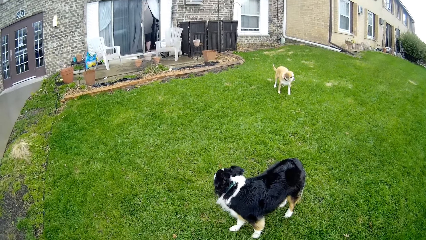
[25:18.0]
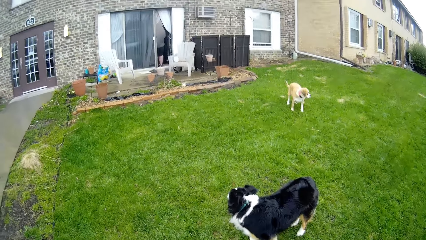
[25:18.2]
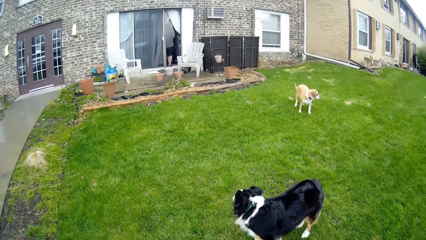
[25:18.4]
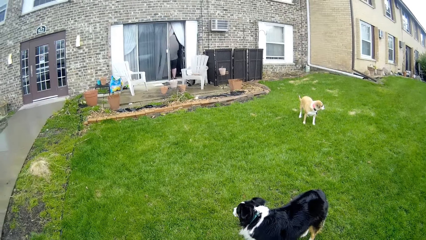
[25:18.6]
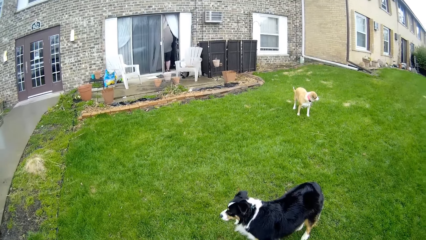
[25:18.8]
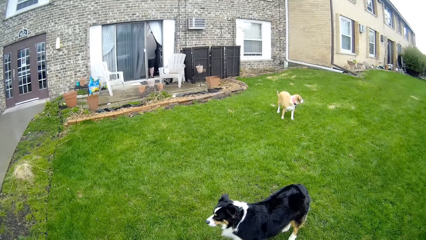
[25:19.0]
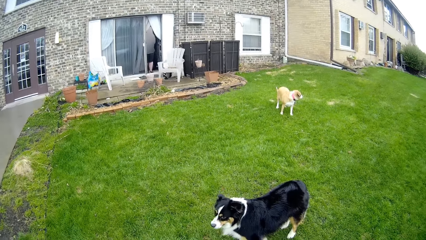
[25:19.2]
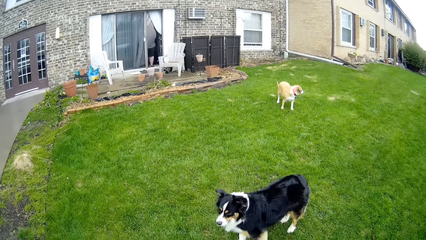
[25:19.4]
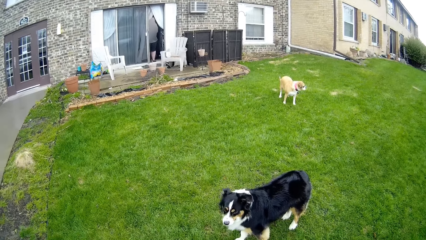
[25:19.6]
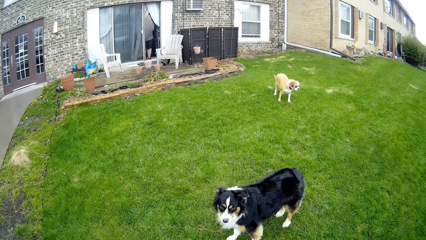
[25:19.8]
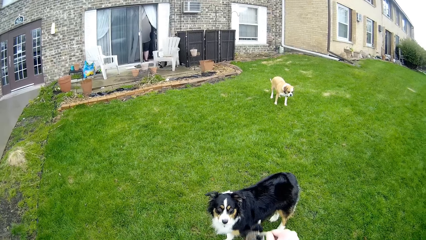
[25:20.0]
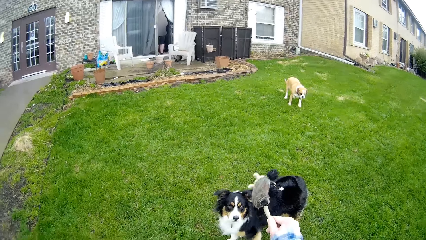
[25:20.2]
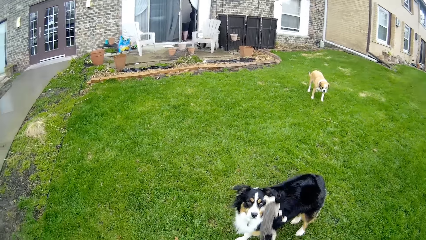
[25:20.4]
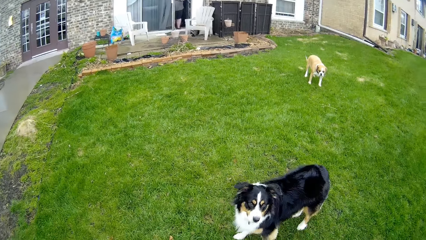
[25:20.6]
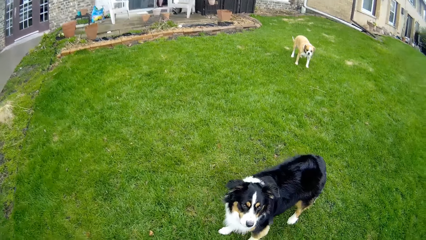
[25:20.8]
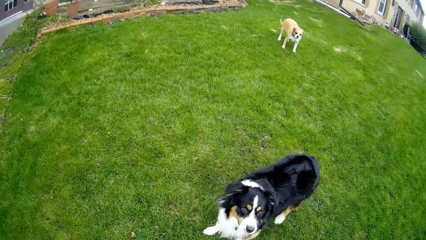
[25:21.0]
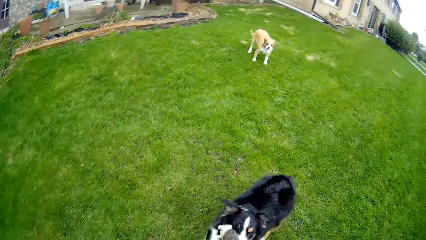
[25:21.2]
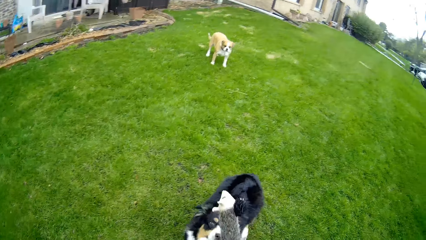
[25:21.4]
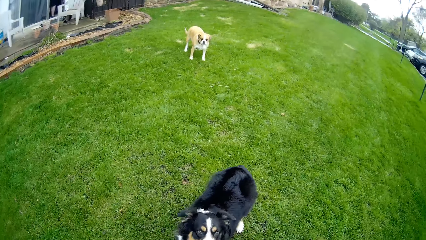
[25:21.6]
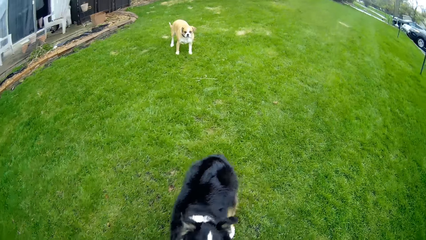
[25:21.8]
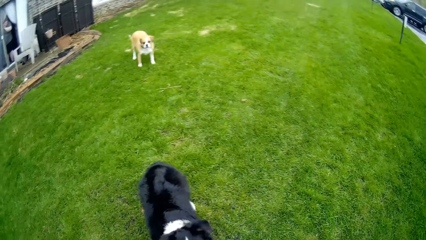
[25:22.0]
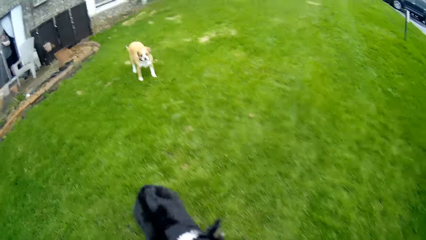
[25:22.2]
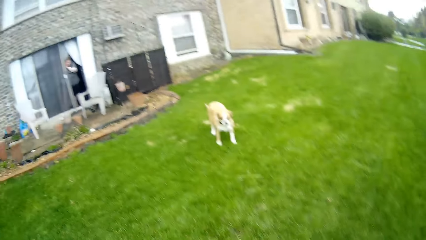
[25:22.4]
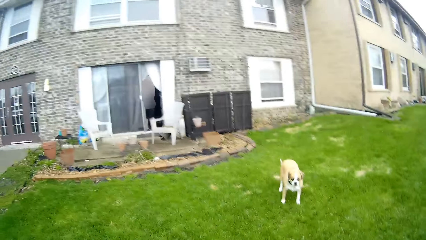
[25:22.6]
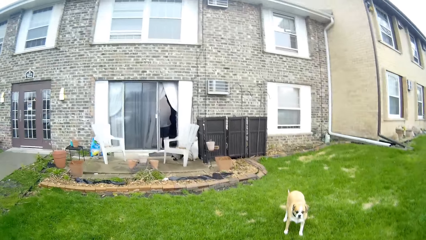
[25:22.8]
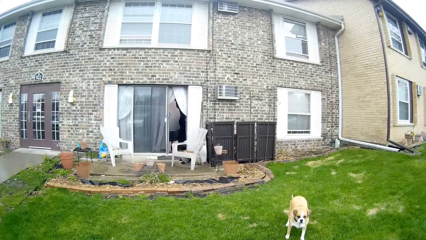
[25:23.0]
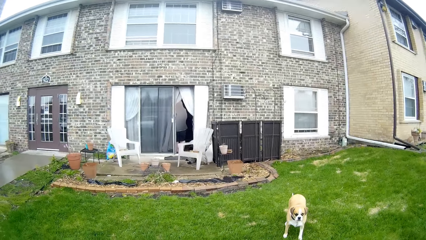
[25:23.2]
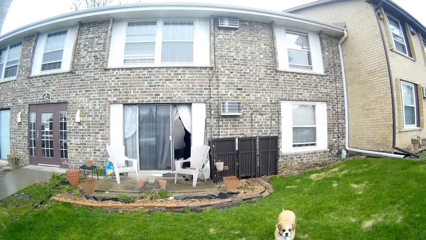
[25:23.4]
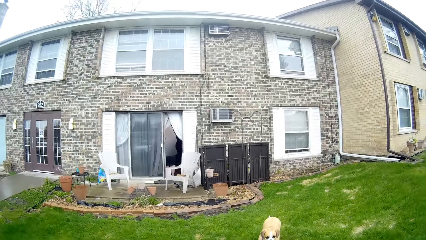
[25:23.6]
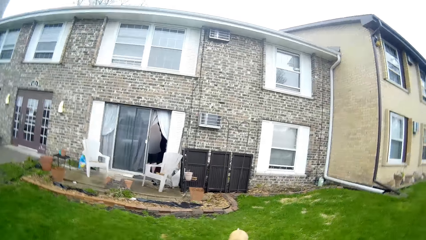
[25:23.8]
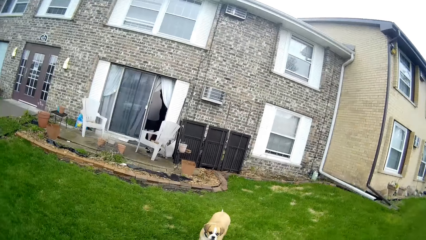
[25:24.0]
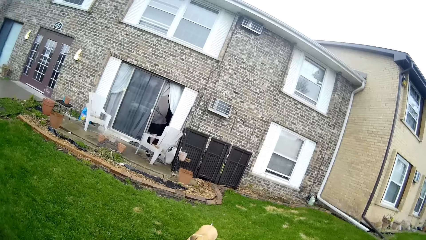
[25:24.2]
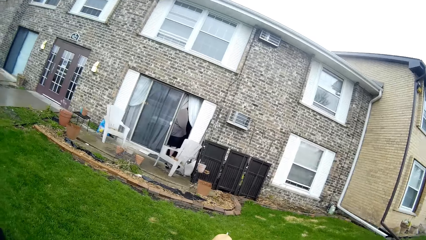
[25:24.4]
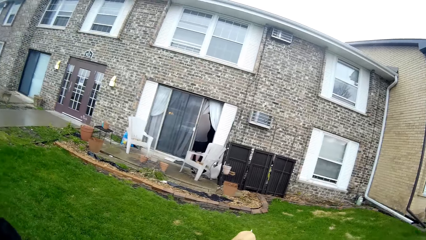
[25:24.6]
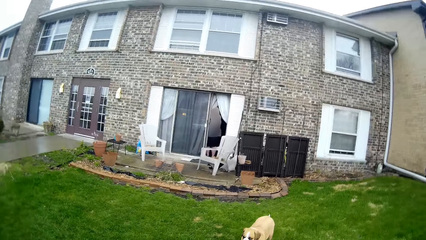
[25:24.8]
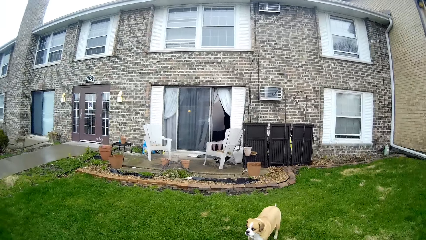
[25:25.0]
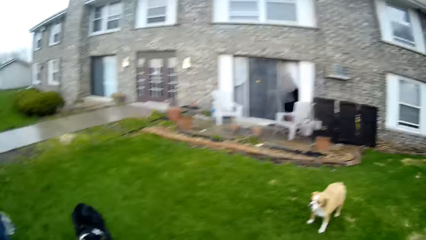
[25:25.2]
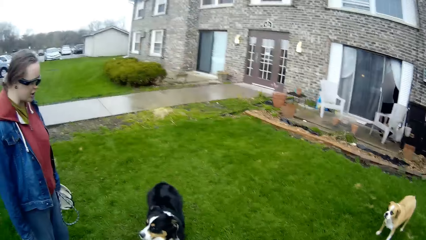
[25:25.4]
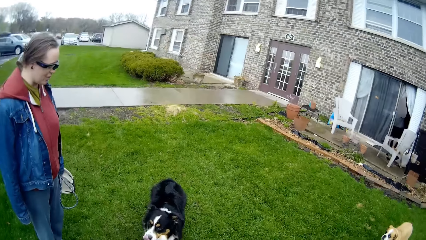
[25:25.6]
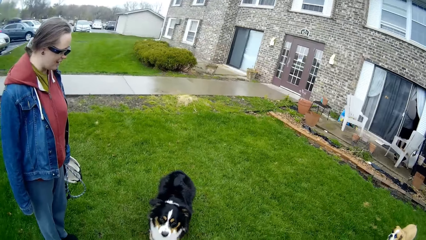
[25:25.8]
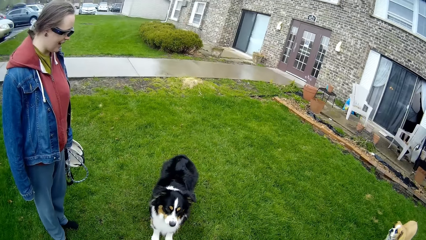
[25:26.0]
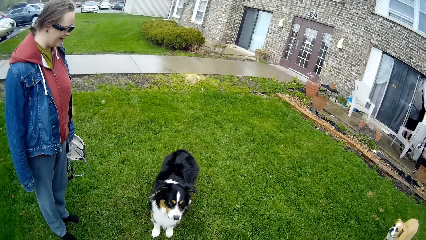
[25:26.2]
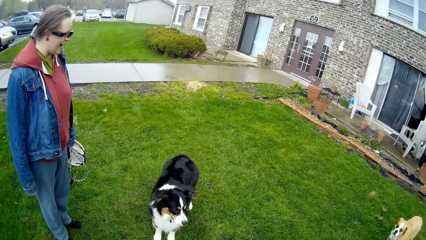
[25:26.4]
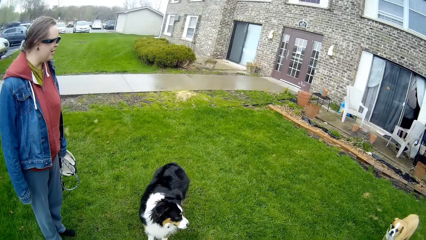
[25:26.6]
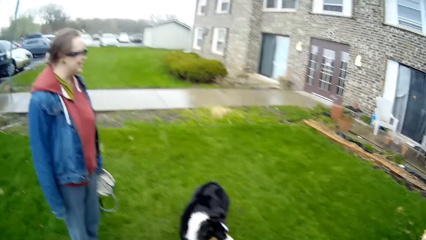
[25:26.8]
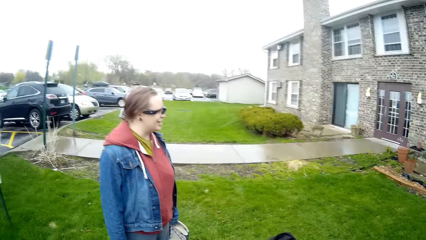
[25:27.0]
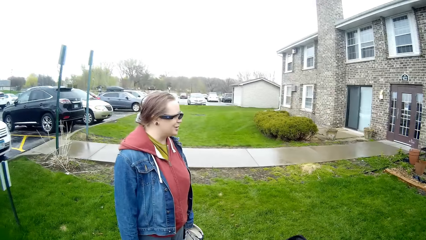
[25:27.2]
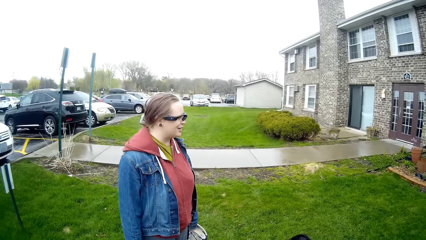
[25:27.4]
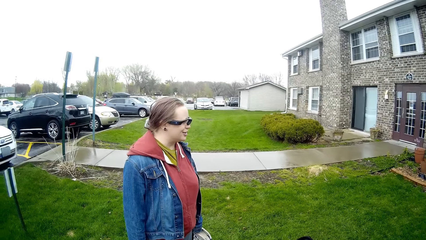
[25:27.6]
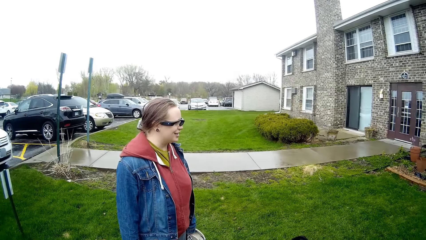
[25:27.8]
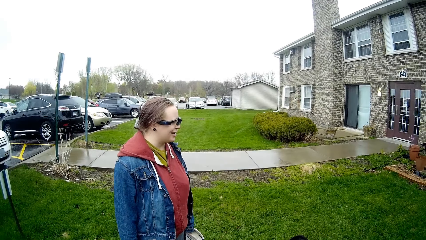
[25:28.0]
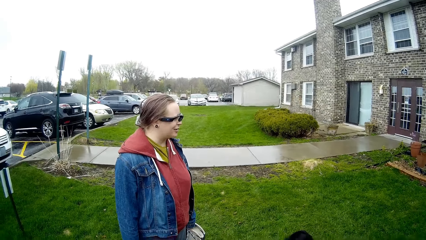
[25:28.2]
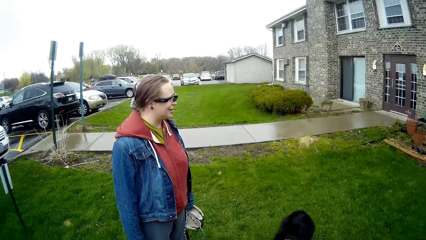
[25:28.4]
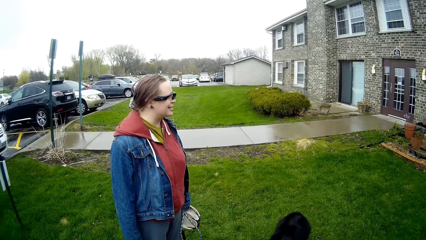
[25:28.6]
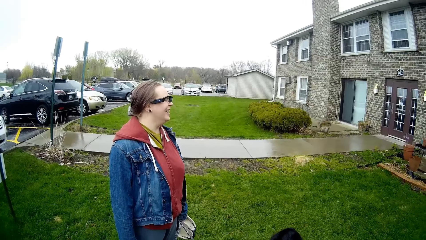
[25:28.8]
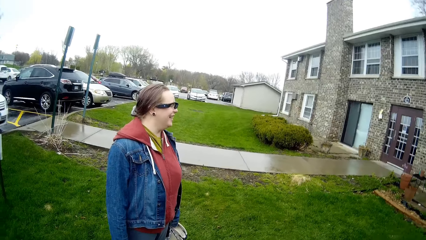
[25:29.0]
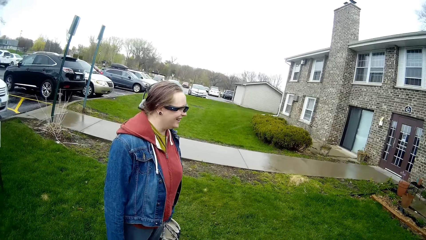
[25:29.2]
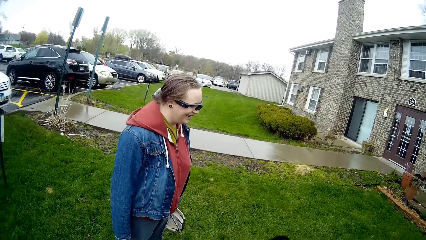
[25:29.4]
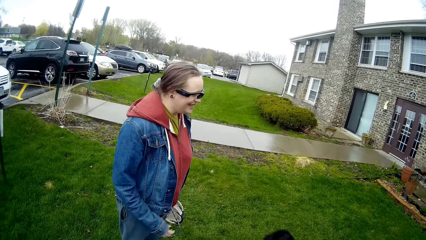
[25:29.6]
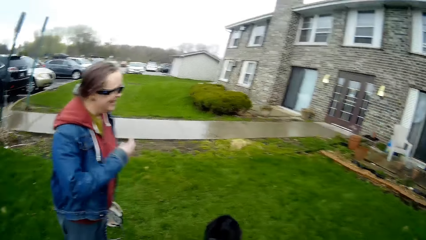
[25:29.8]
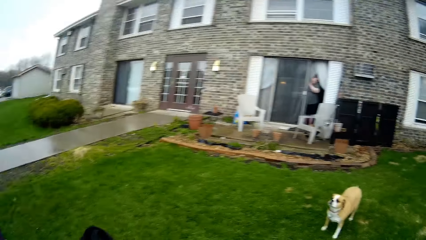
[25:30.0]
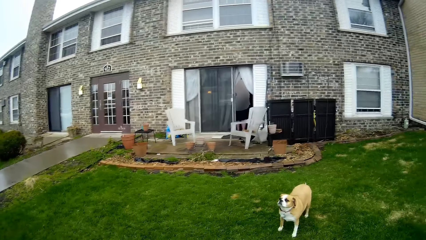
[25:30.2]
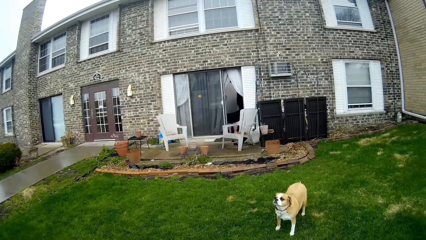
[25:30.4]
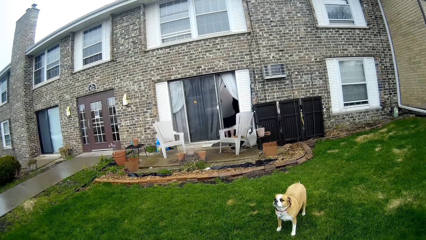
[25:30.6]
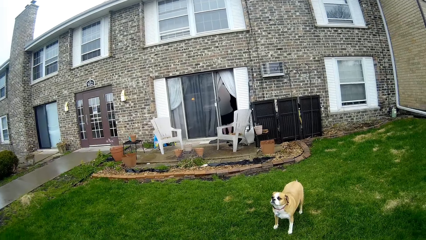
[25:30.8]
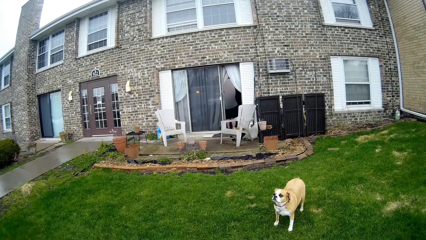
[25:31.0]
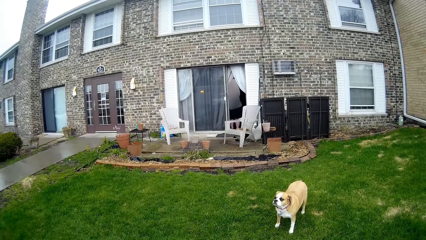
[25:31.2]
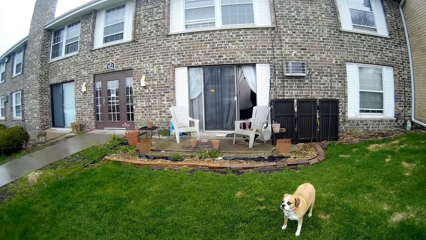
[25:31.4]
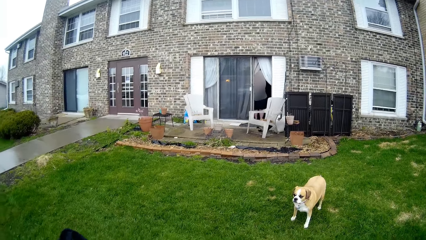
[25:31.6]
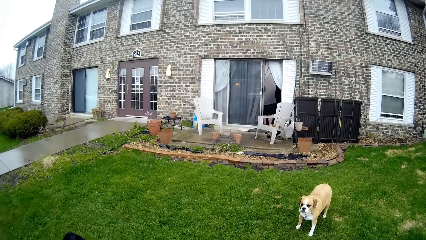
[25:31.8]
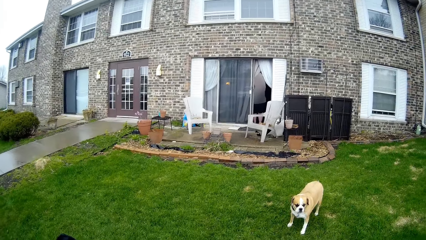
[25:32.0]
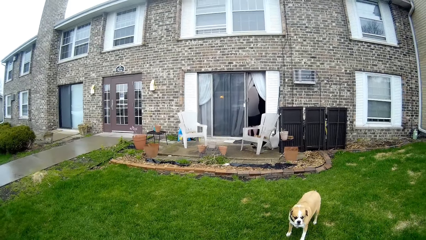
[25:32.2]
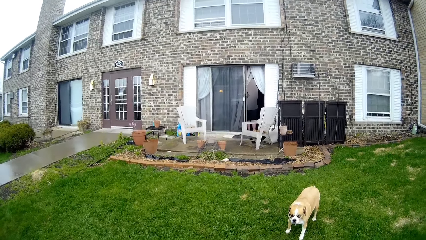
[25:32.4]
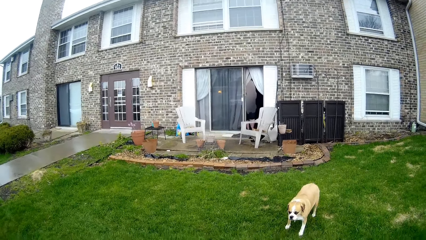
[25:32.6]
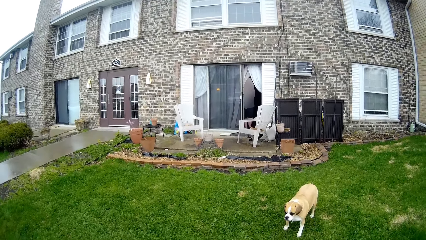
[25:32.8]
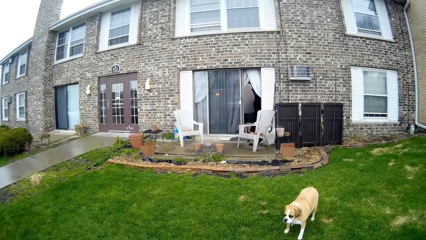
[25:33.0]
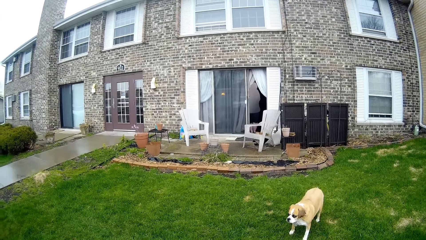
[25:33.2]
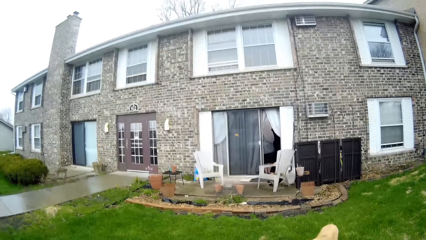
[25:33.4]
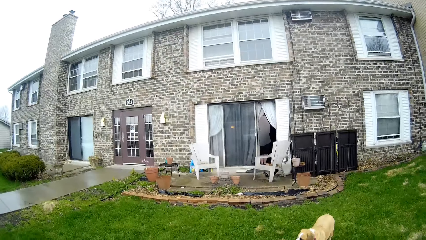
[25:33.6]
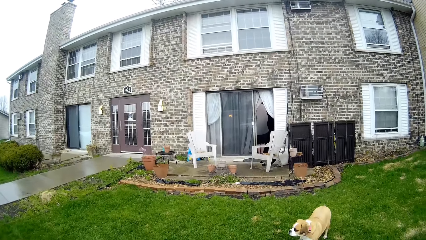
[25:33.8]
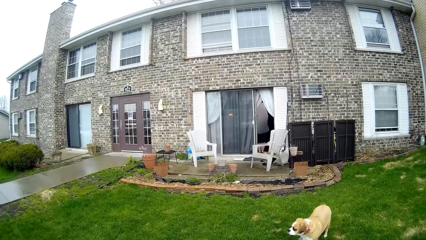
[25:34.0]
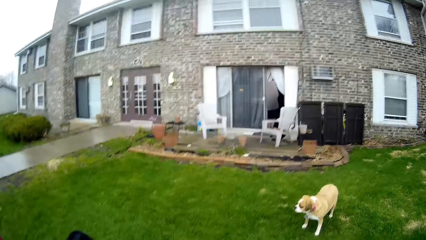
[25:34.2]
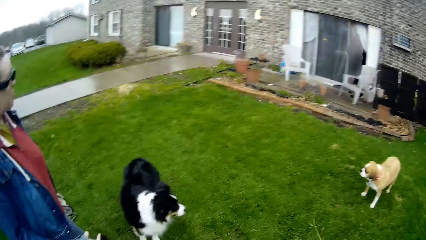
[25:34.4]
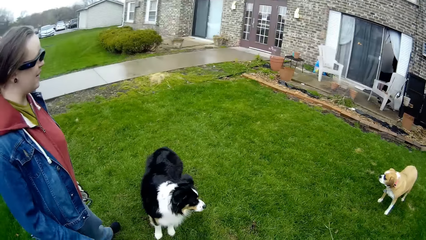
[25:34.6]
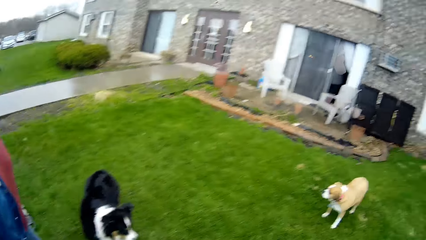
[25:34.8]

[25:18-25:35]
The camera wearer swings the toy in his right hand. He plays with the dog. A woman interacts with the camera wearer. The woman raises her right hand. The camera wearer looks around. He does something.
